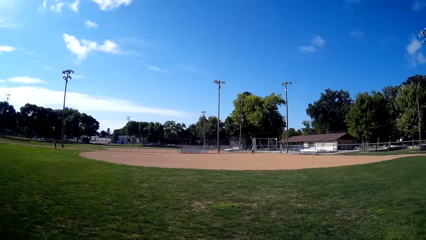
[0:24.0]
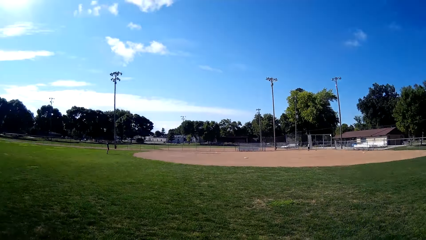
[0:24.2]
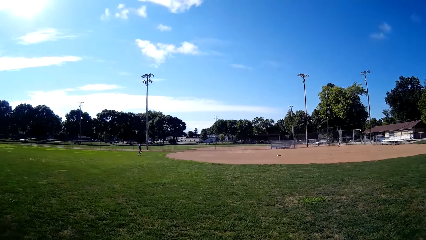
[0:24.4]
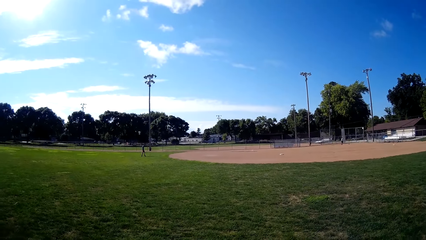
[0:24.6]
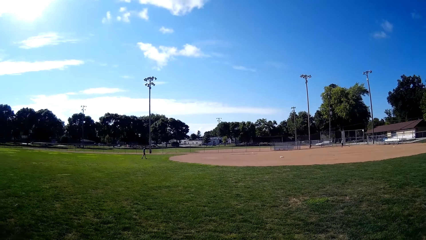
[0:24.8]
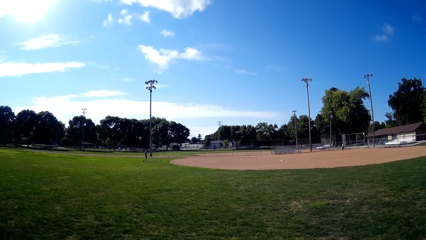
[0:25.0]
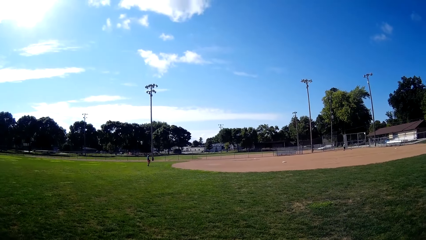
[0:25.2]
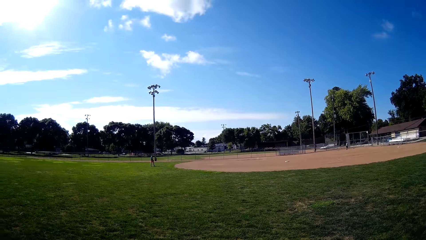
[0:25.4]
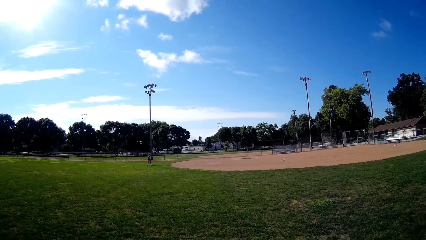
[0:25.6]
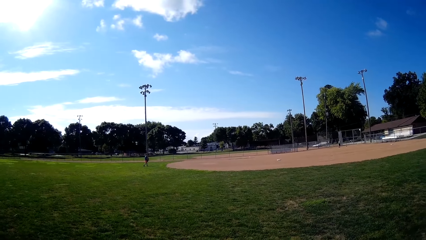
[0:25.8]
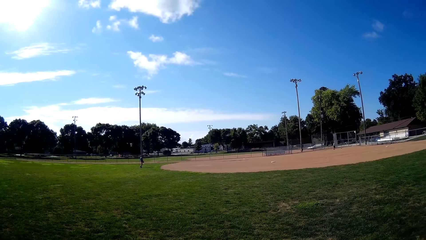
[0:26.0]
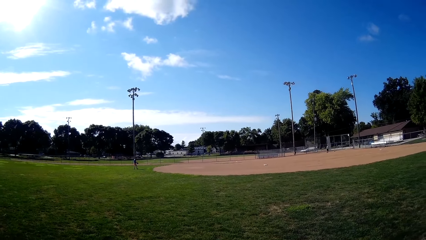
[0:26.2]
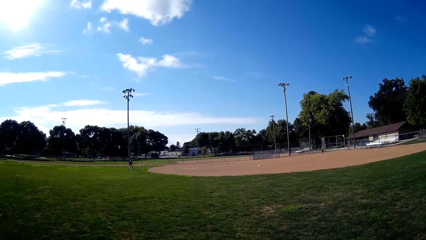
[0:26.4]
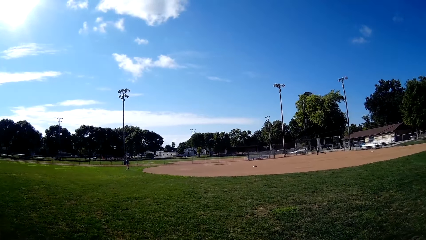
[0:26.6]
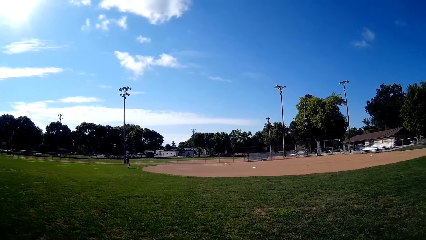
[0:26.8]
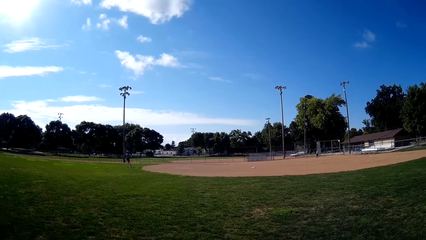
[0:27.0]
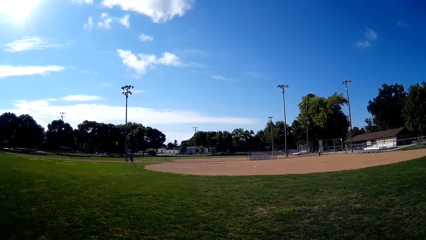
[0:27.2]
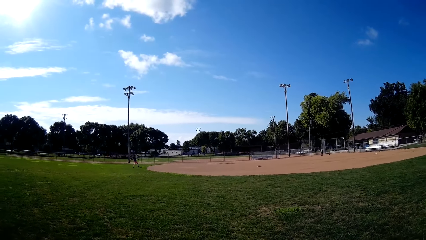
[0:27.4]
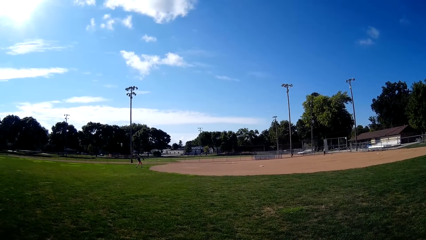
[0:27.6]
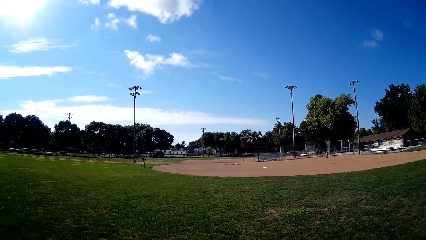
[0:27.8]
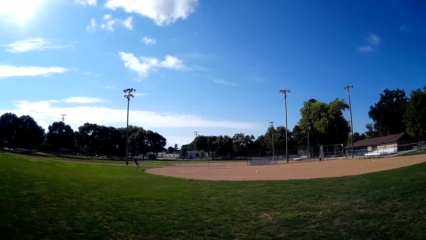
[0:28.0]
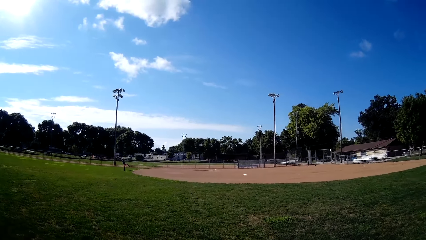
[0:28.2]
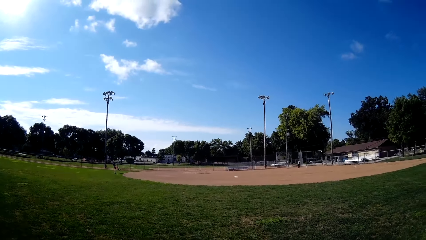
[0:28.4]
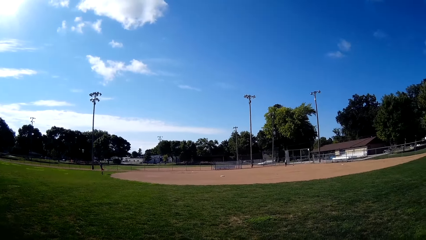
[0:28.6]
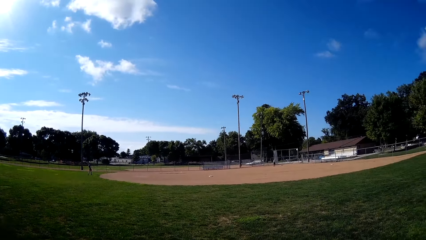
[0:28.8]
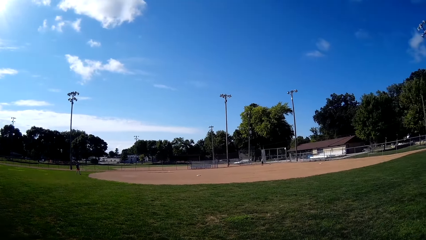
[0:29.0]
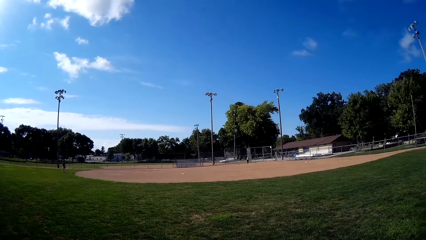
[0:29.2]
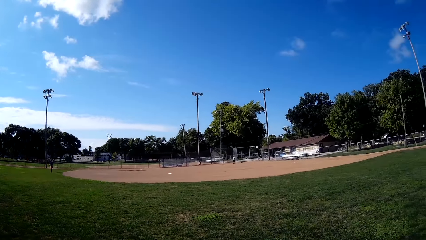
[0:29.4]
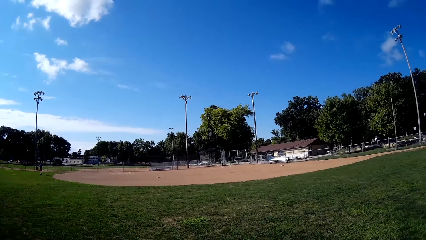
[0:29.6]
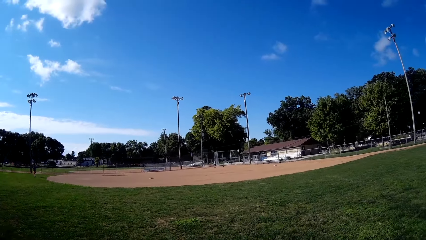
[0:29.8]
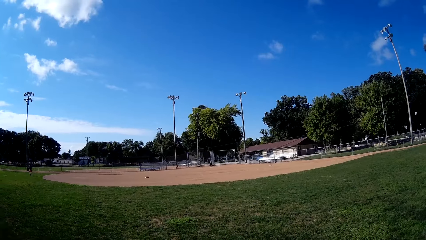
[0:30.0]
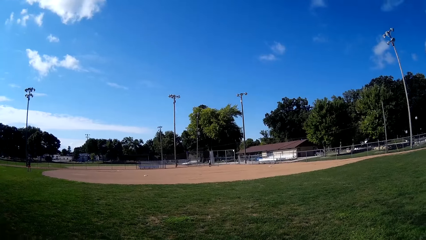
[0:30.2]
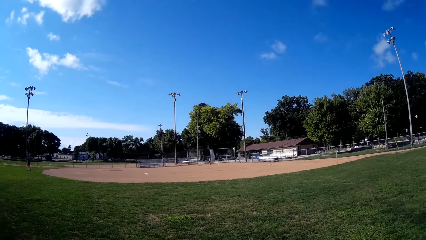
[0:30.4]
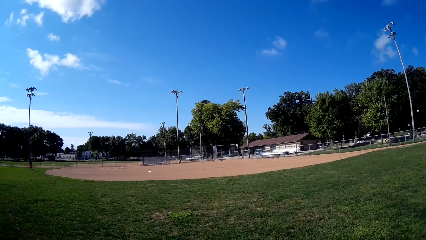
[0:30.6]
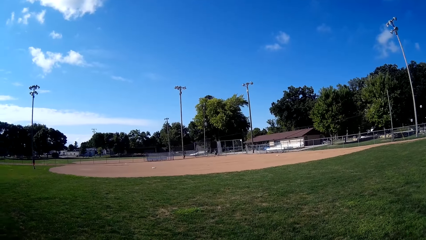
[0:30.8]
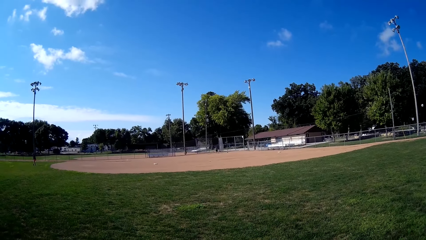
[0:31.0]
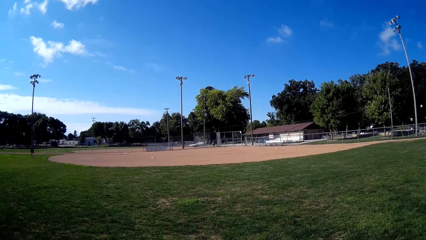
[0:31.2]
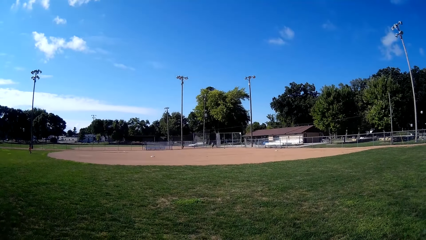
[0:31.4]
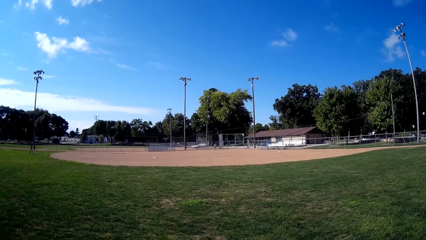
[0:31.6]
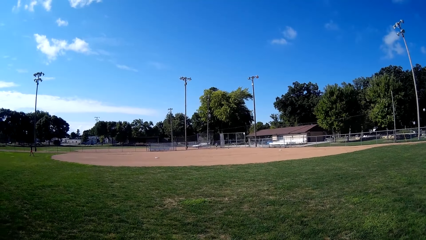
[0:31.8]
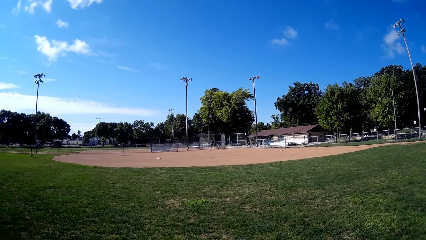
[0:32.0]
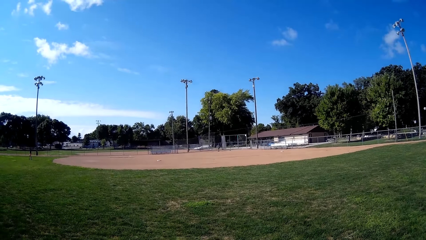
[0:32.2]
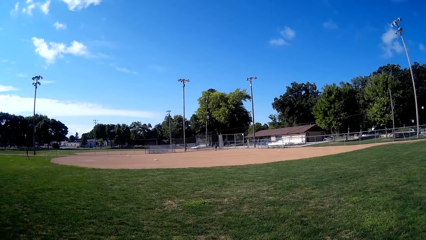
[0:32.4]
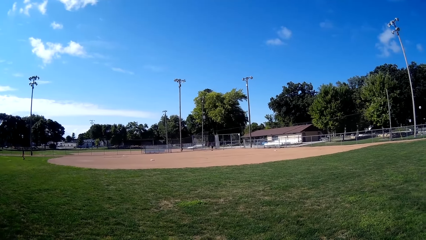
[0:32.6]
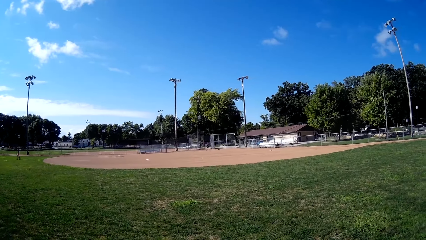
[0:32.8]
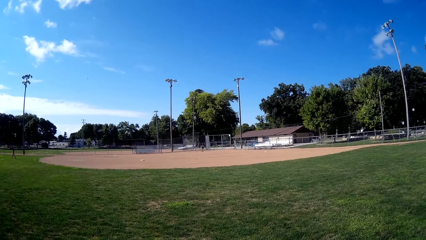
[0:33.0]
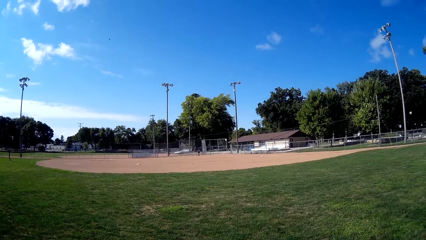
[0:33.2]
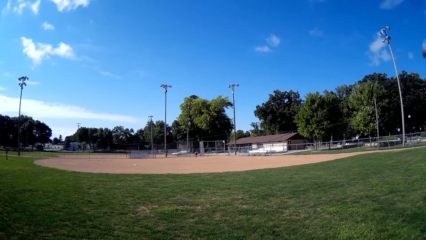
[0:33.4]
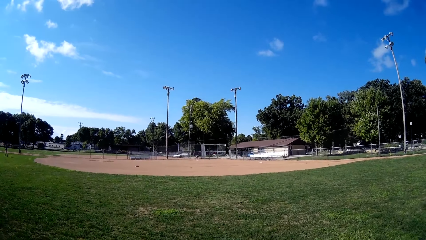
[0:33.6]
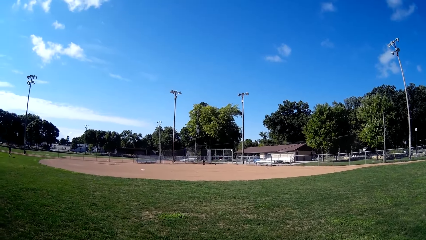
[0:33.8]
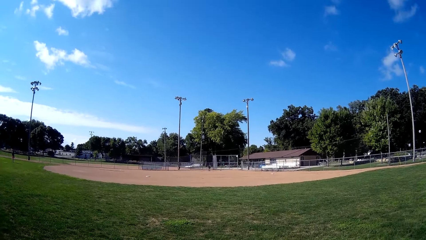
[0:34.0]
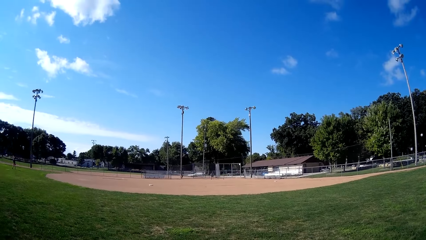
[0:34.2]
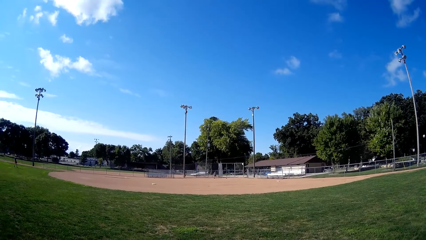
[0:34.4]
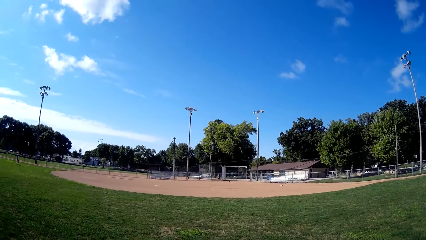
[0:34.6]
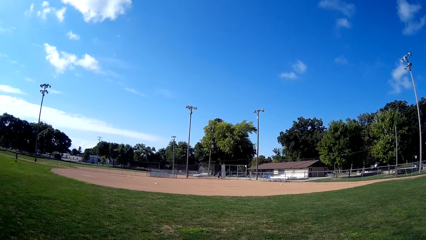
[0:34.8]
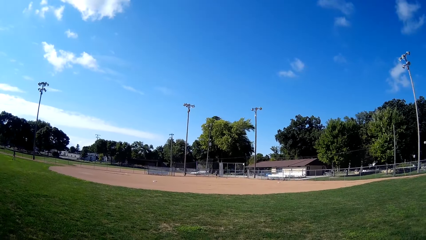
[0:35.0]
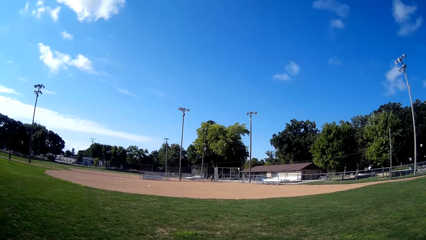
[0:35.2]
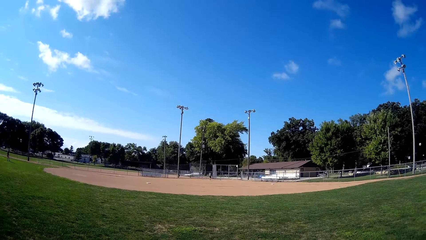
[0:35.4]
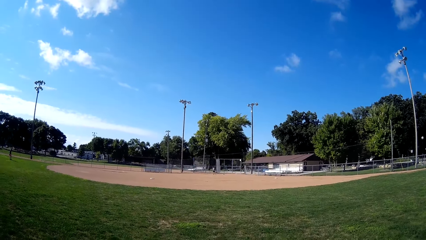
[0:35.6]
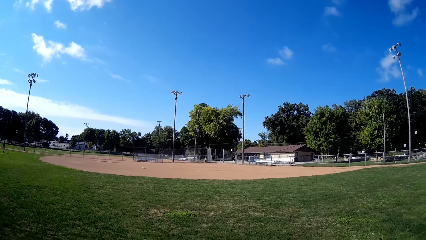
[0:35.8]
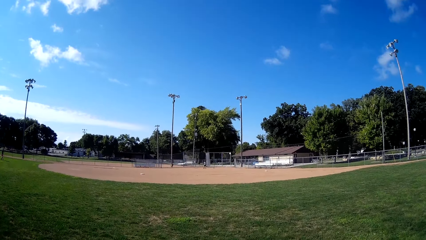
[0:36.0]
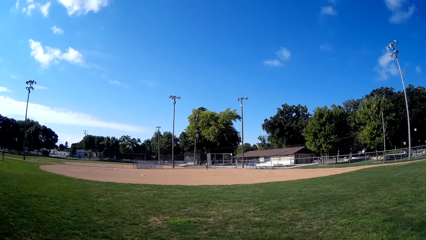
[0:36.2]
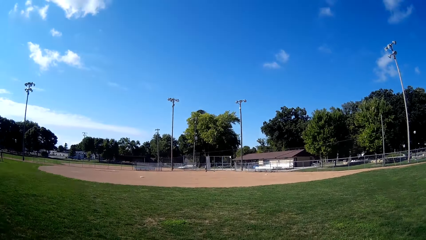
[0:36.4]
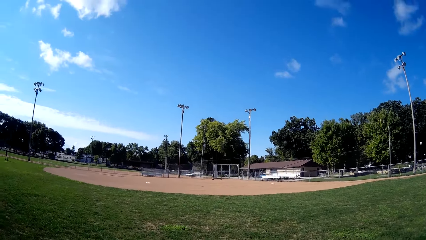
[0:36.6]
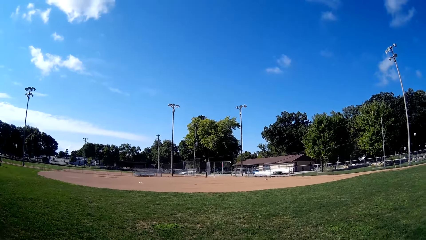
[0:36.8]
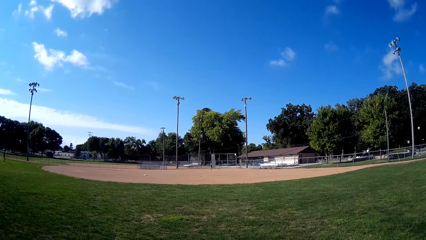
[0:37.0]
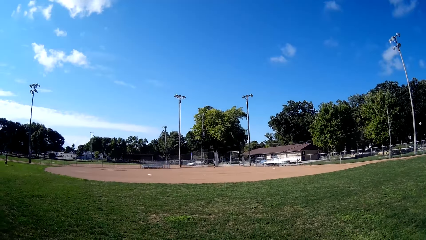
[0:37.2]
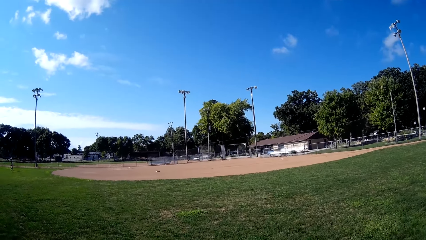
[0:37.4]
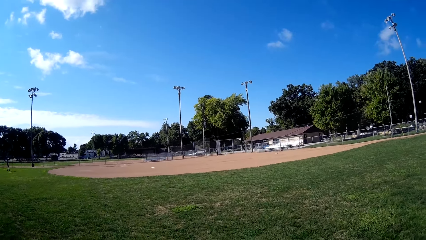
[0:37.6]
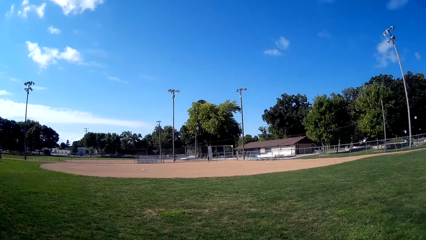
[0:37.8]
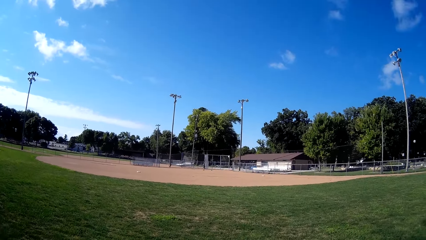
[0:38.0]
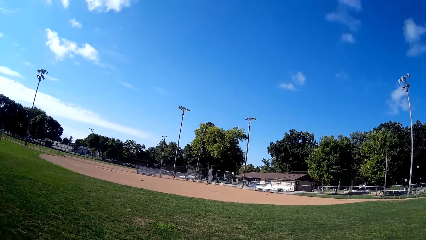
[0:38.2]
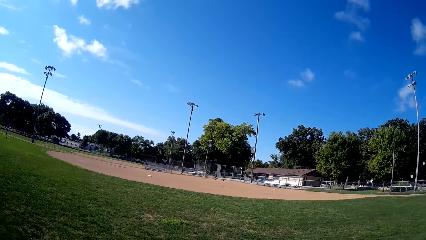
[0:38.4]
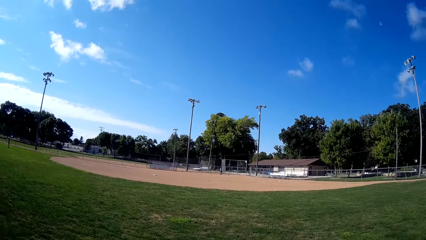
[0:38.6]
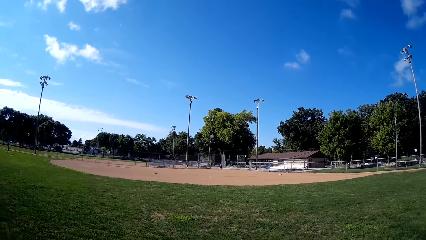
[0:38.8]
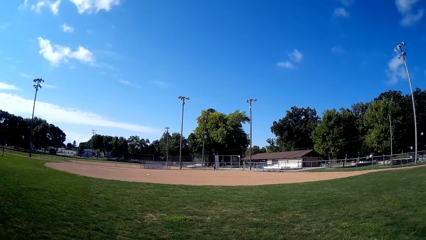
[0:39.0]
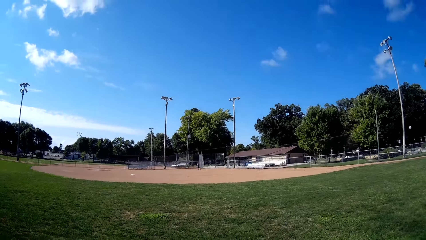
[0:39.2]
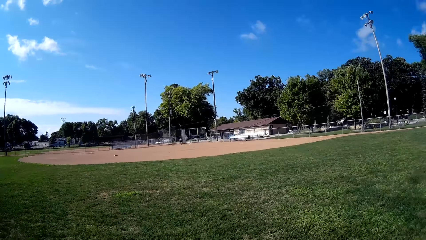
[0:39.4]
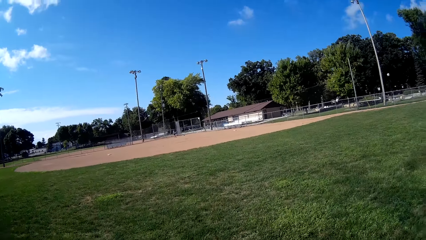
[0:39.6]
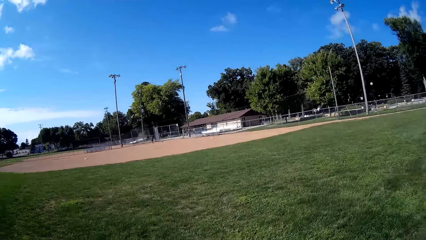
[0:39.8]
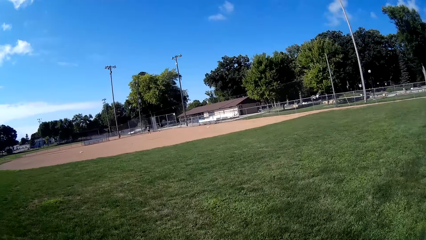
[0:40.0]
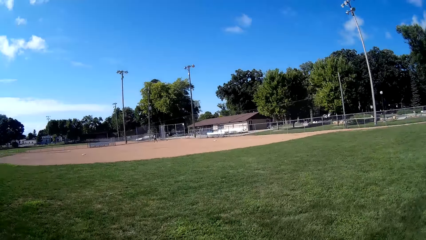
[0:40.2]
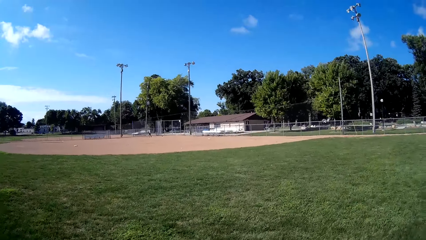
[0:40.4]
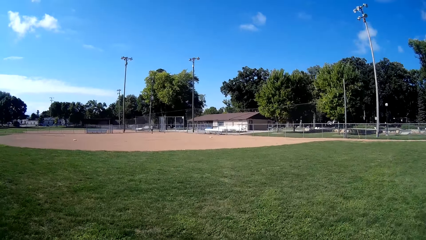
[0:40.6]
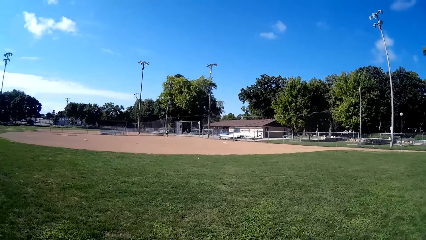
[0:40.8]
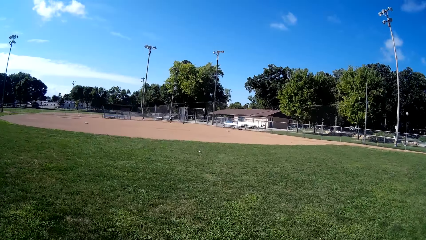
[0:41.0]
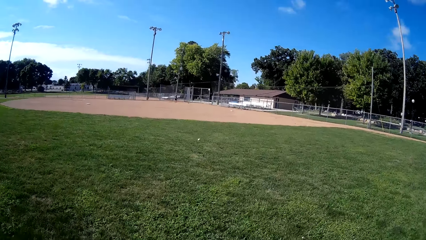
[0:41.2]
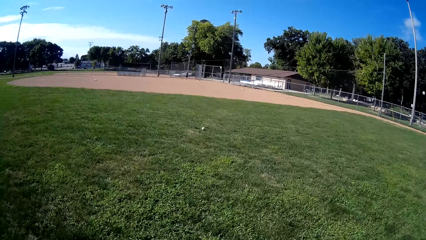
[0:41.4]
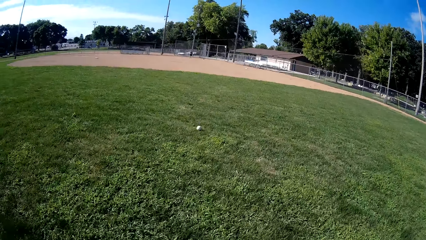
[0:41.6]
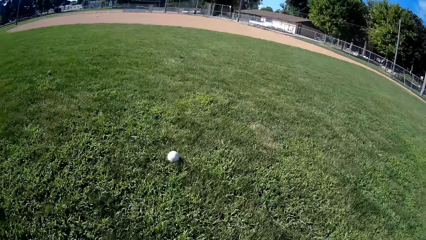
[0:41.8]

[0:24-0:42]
A man talks to the camera wearer. A person throws a baseball to the camera wearer. Another person picks up the baseball. The other person hits the baseball using a baseball bat. The camera wearer hits his baseball glove. He walks towards a baseball field. Another man plays the ball to the camera wearer.
